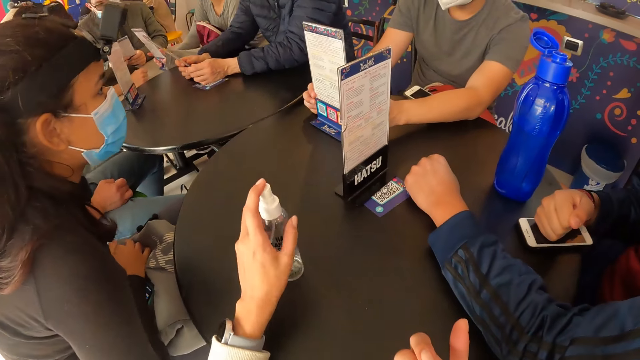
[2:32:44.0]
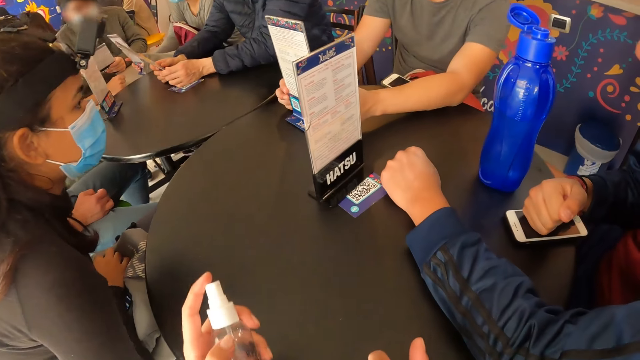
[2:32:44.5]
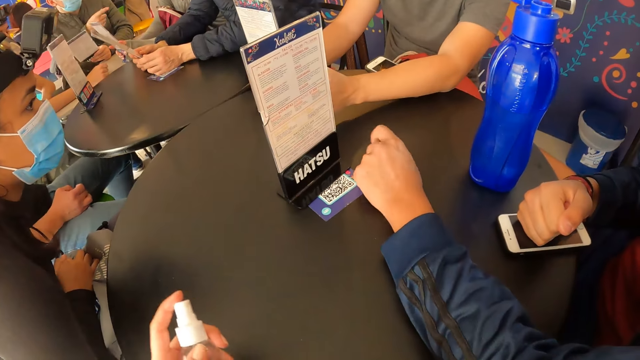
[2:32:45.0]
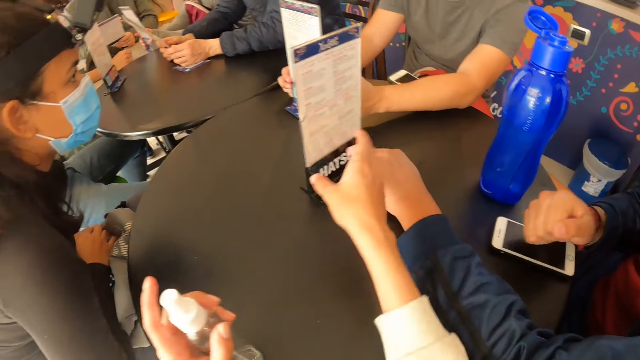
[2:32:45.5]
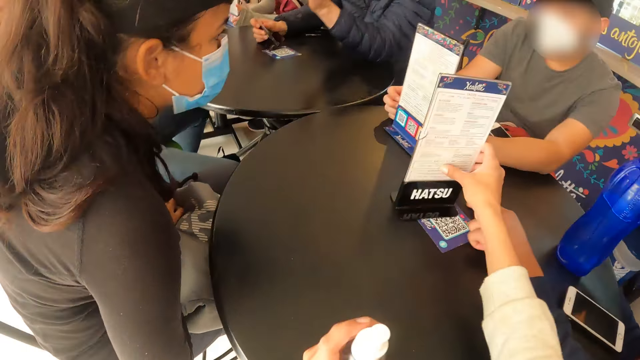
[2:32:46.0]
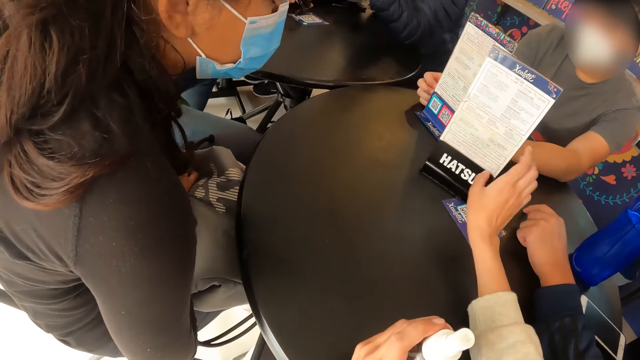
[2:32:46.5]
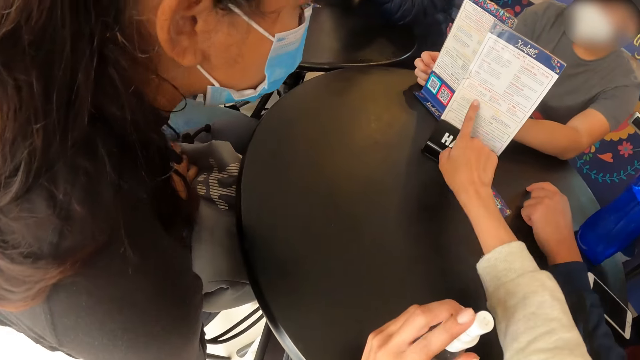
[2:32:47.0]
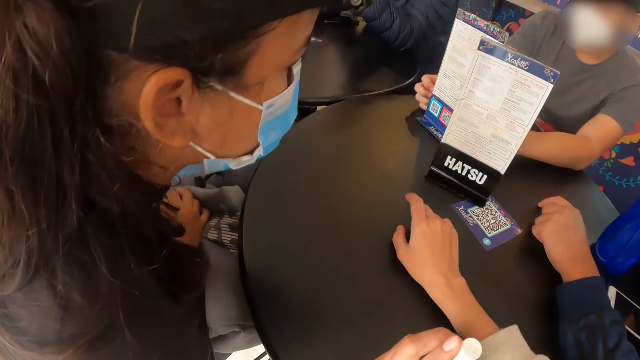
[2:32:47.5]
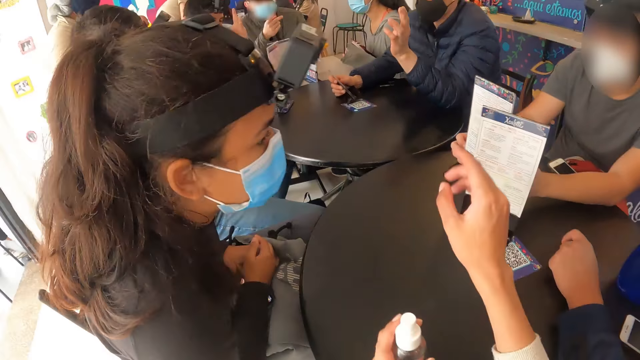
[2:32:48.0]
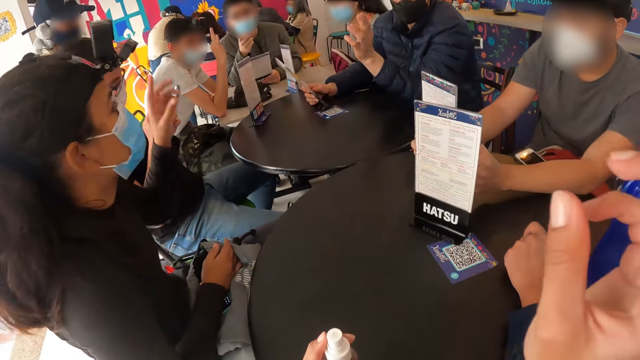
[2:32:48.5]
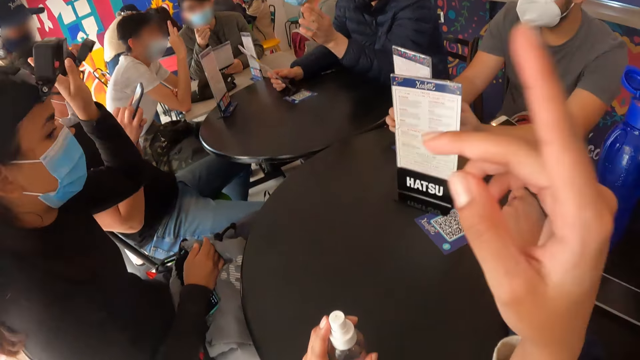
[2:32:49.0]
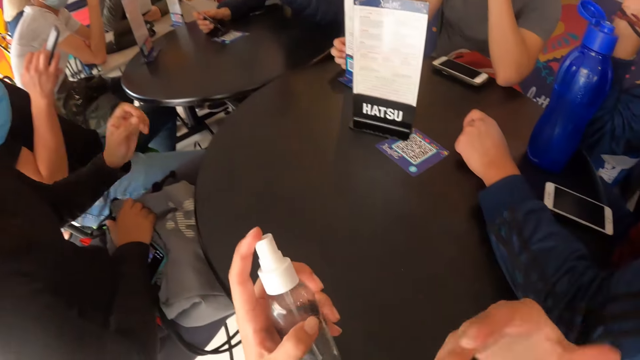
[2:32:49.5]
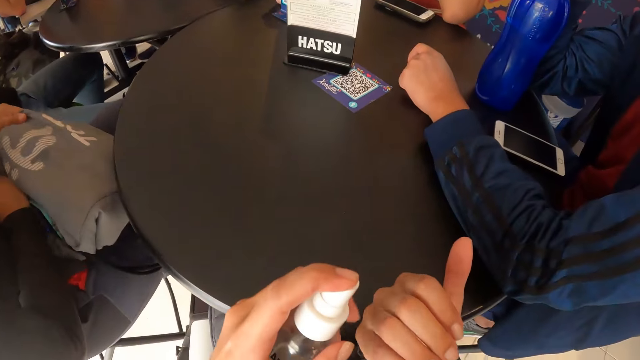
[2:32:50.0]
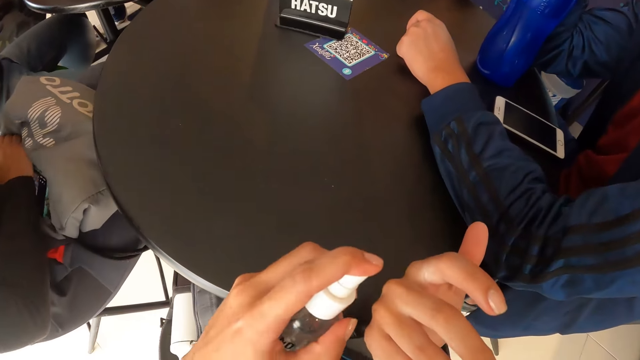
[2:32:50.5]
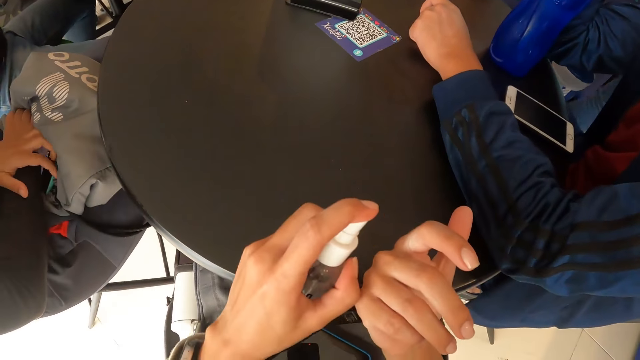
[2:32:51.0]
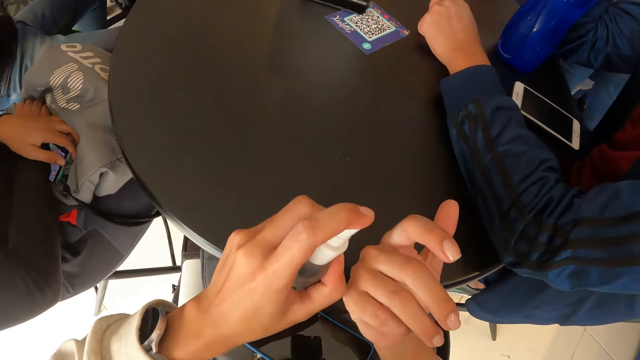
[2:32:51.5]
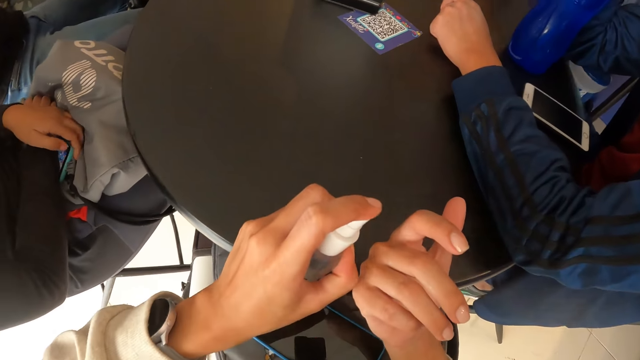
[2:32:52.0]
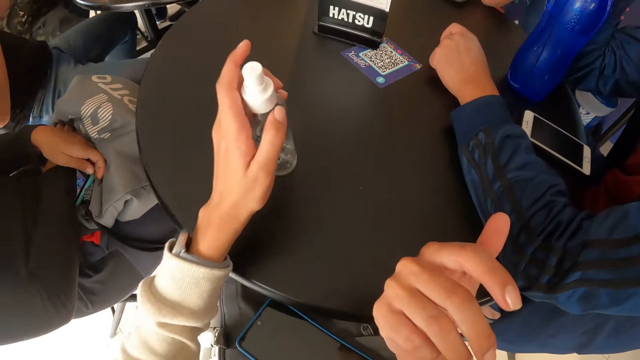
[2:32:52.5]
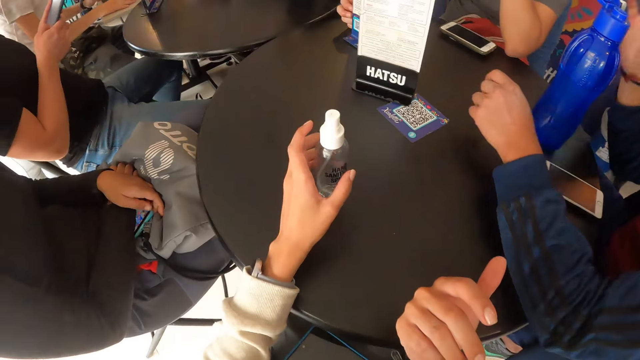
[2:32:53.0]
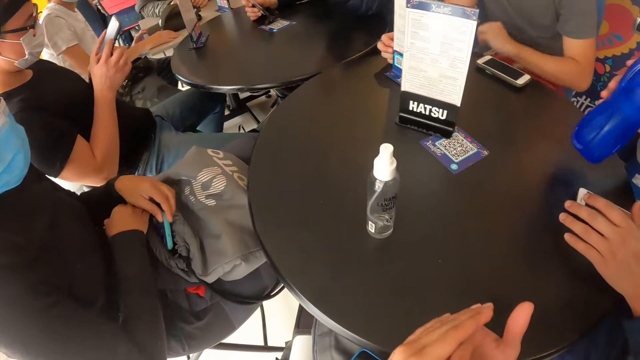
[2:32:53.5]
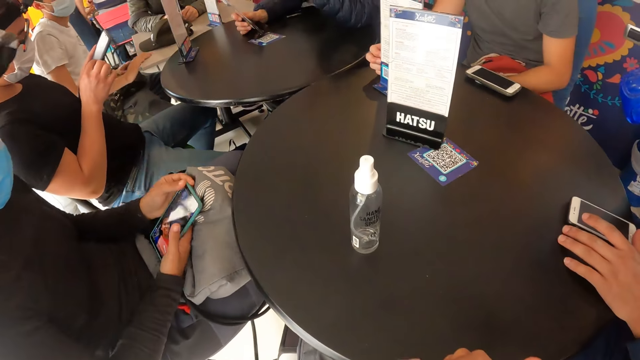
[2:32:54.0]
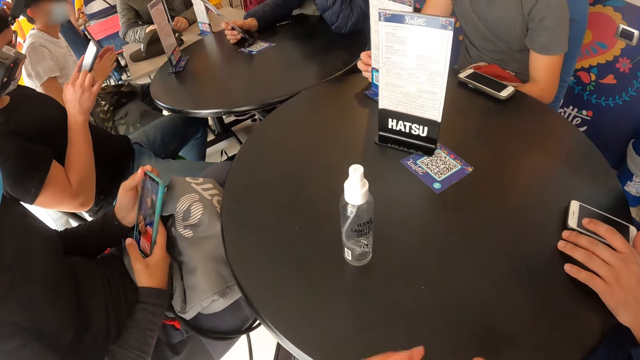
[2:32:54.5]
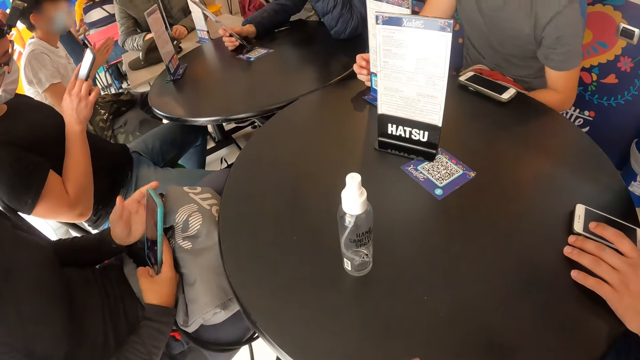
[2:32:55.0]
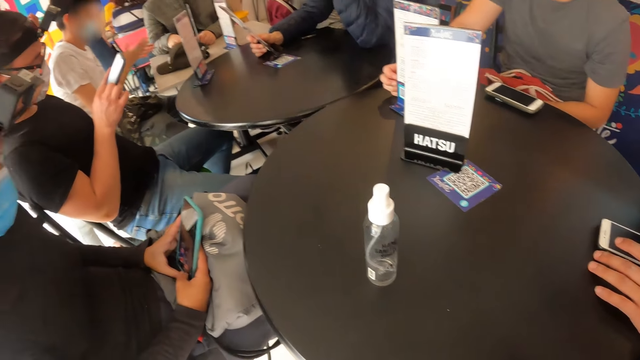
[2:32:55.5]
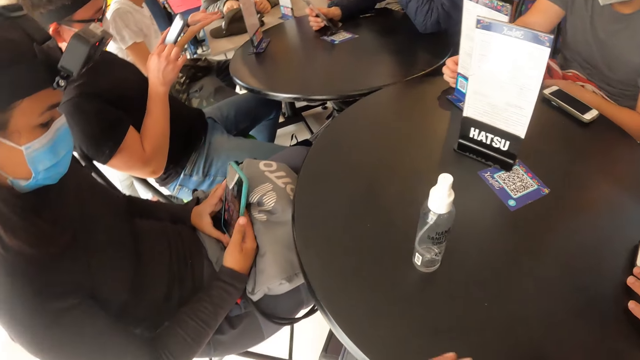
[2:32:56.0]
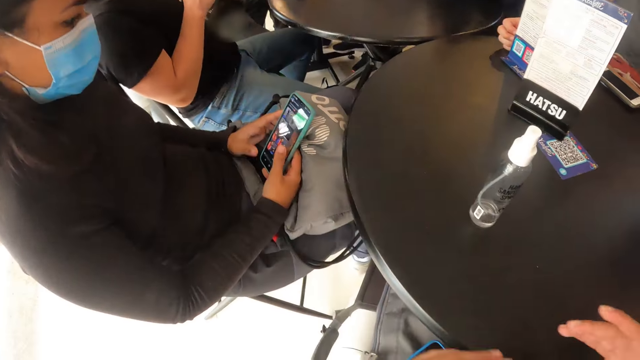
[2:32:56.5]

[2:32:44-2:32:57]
The camera wearer takes a bottle. She interacts with the menu on the table with her right hand. She sprays water on her right hand with the spray bottle in her left hand. The woman lifts up the hand. The woman scrolls through the phone with both hands. The camera wearer puts the bottle on the table. She rubs the hands together.

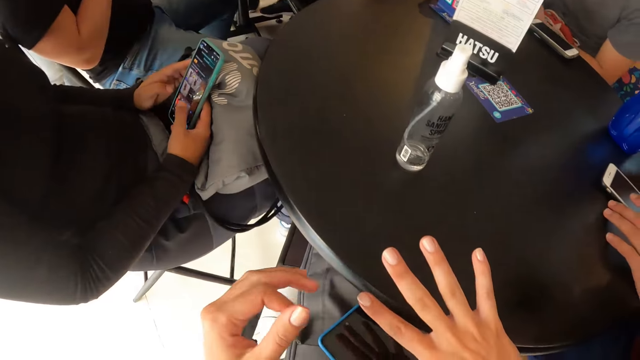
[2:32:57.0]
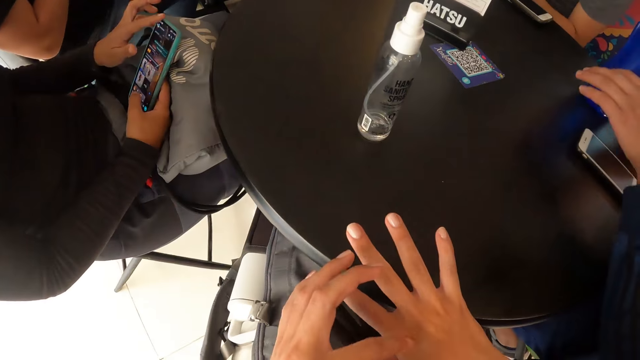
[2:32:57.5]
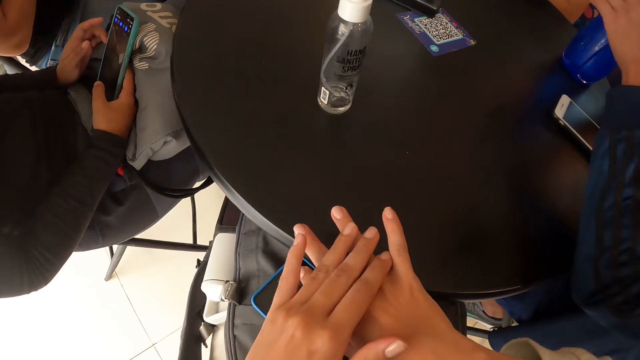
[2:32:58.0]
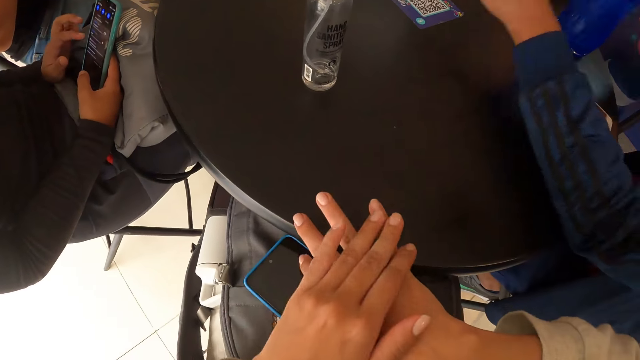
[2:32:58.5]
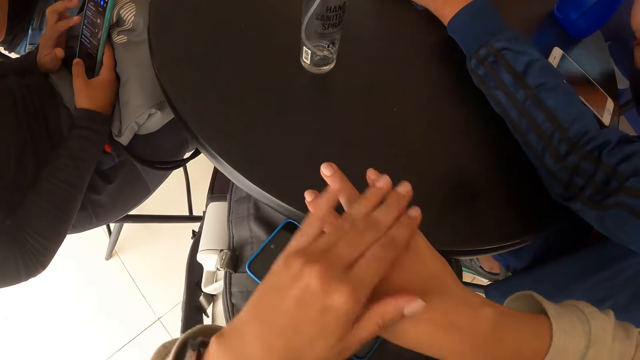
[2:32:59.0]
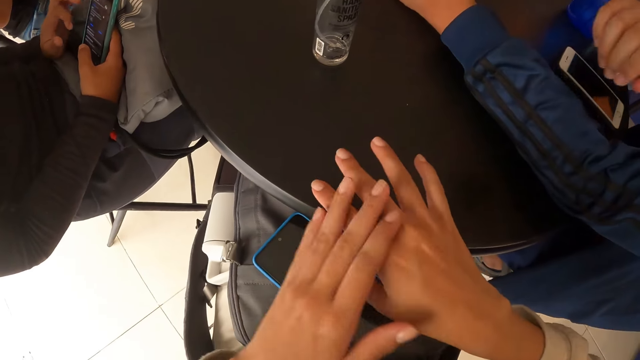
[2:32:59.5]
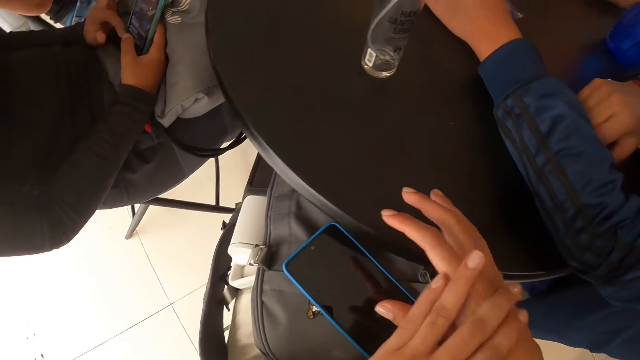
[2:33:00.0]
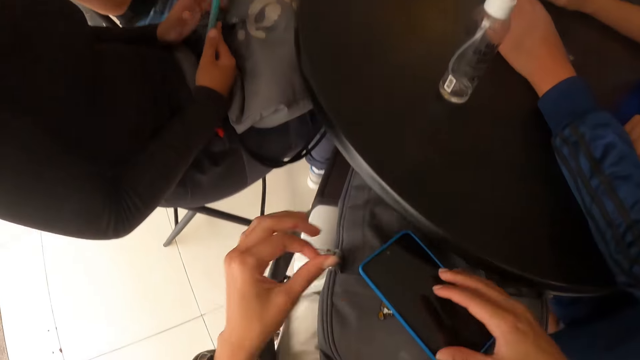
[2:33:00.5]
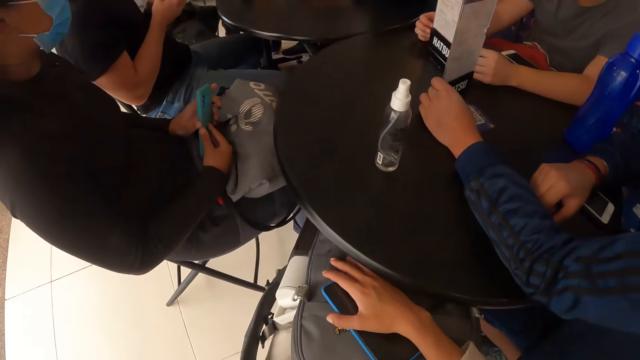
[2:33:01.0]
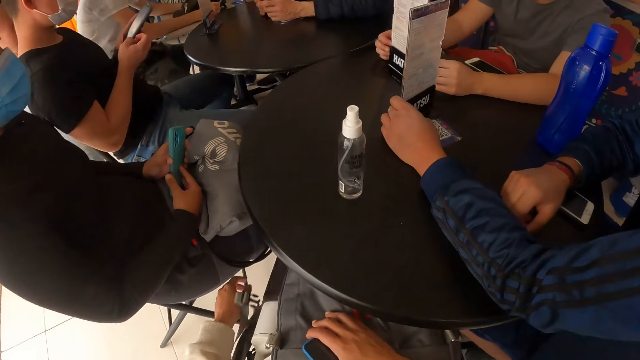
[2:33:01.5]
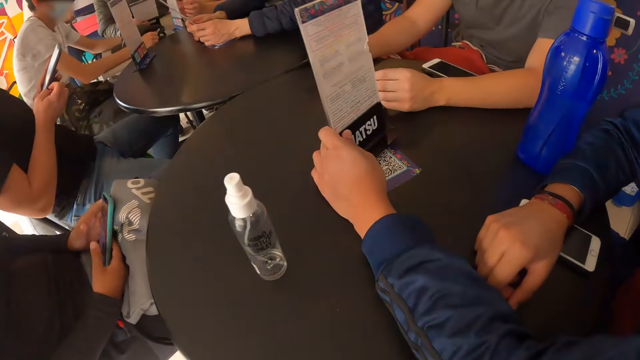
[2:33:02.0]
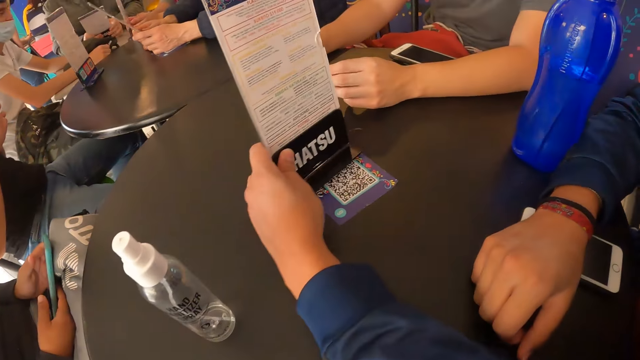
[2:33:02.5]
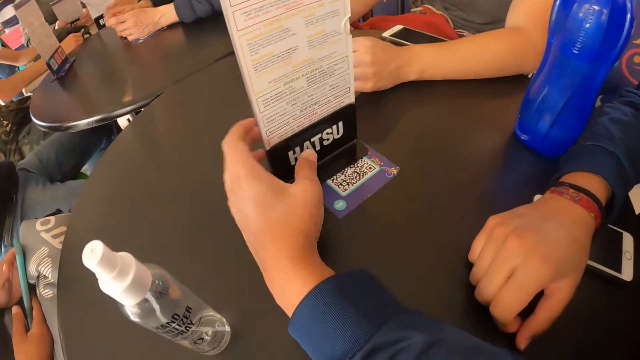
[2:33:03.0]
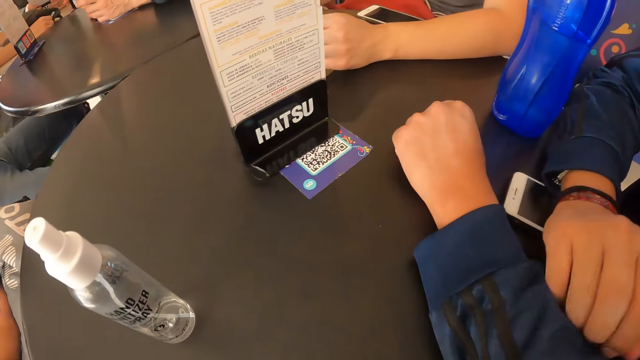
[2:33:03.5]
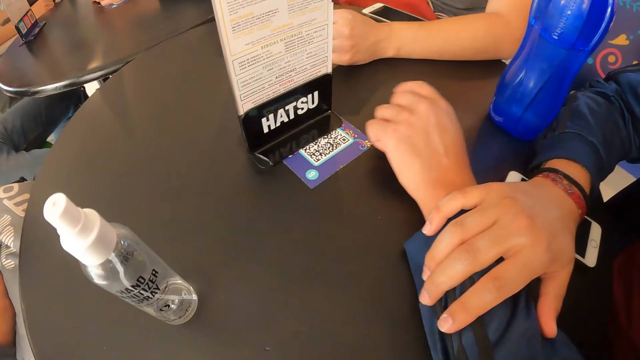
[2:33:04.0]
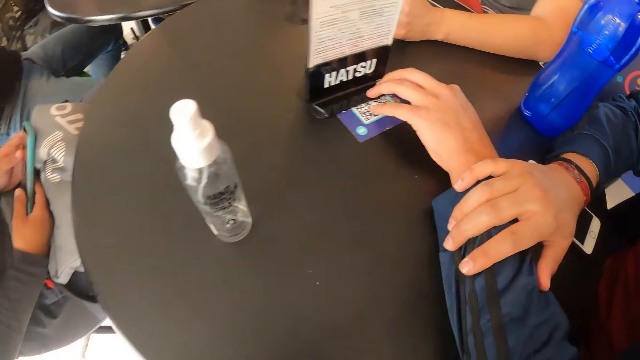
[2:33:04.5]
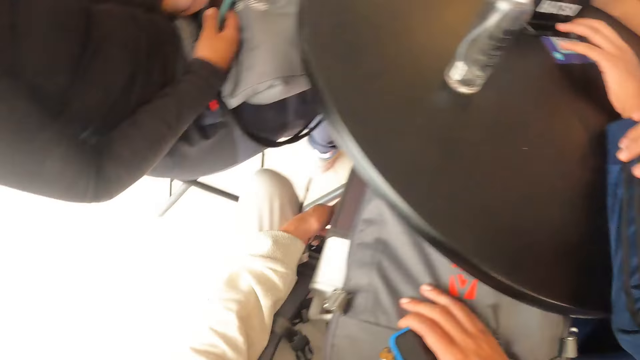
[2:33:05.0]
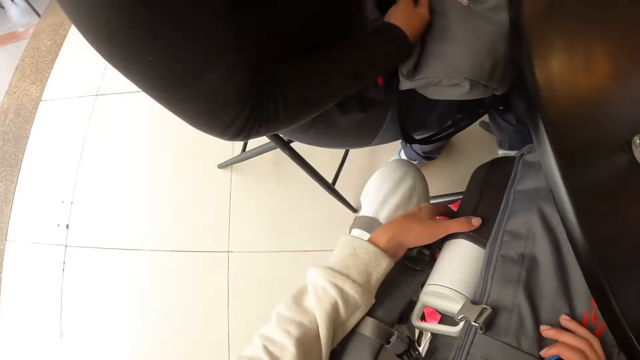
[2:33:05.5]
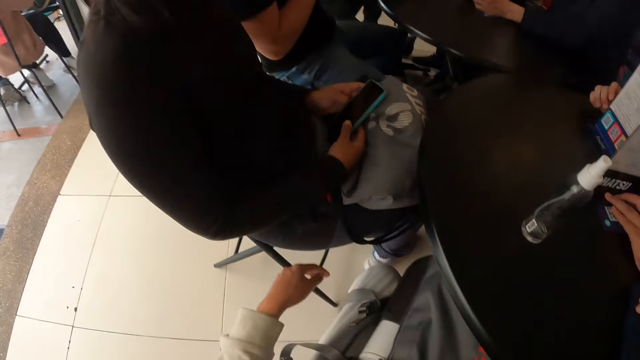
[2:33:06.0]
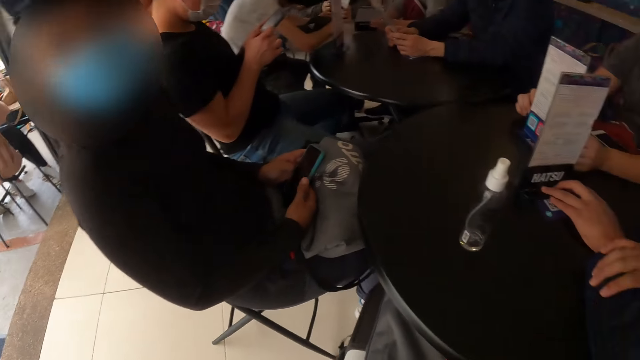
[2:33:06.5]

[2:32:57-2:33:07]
The camera wearer rubs the hands together. A man touches the menu.
